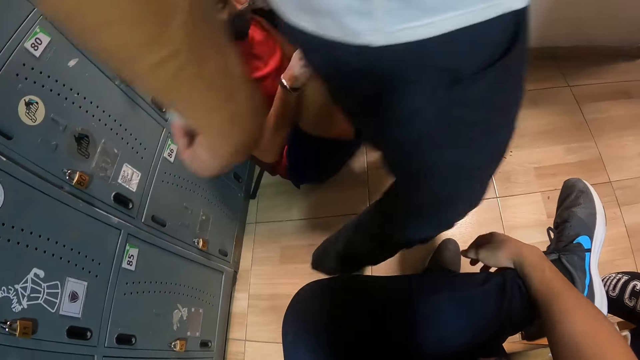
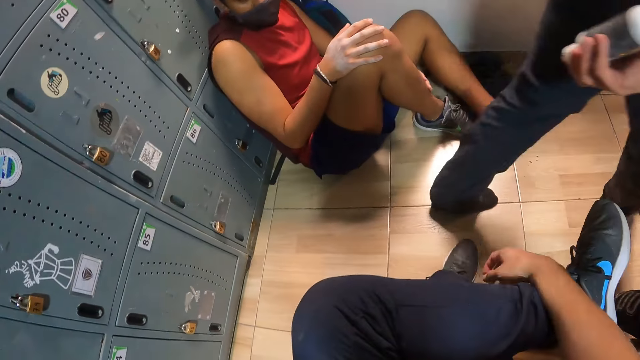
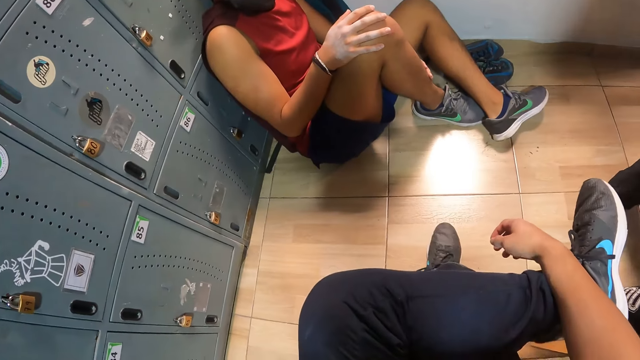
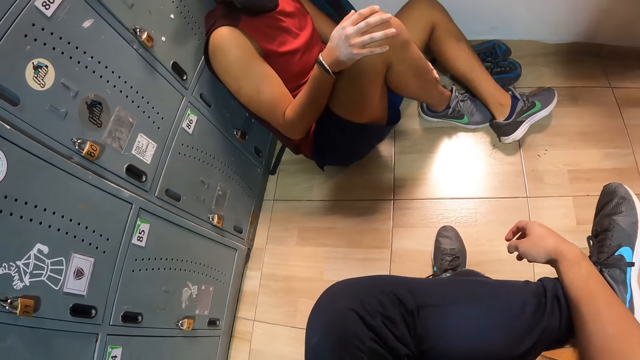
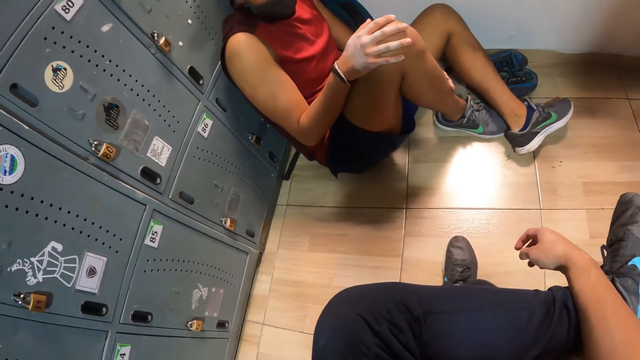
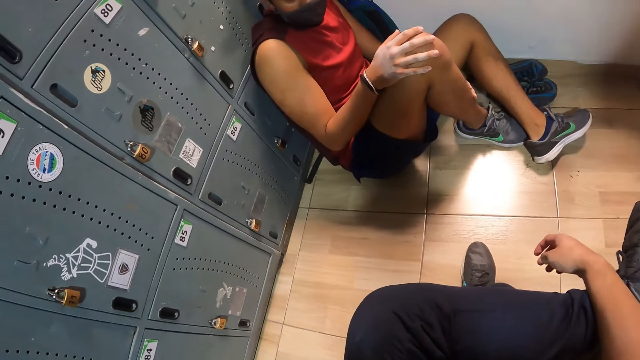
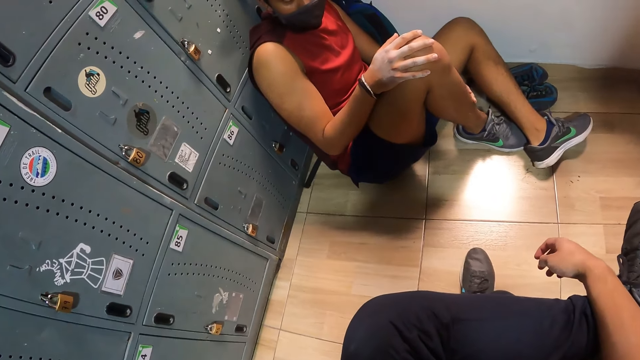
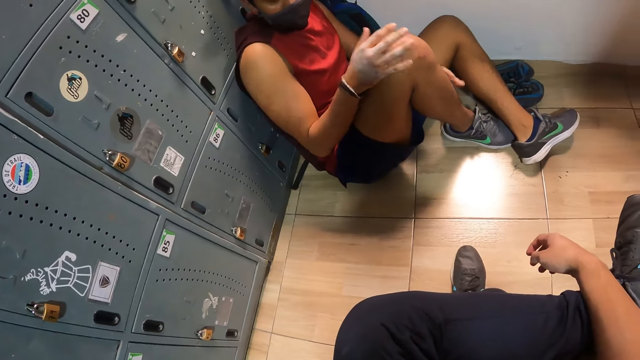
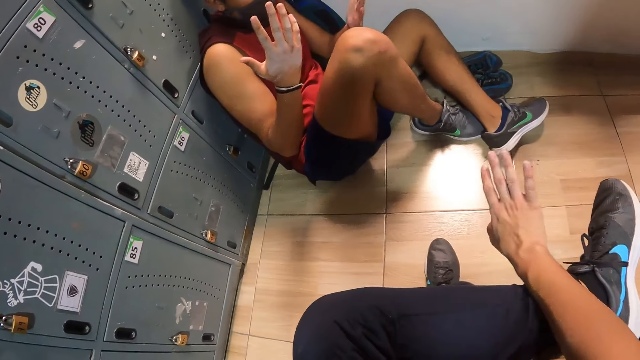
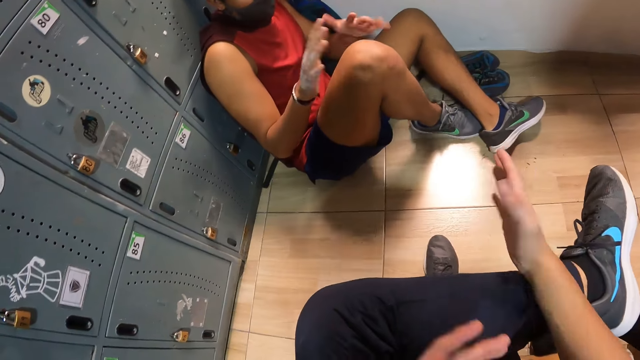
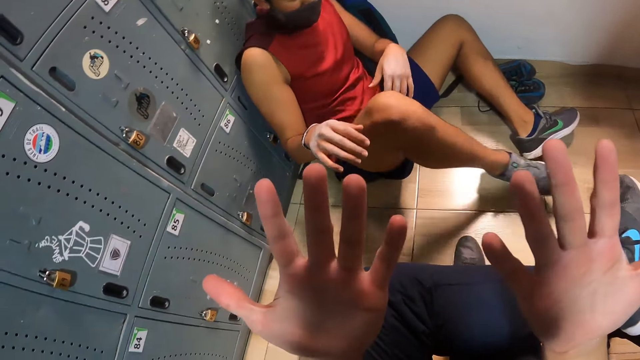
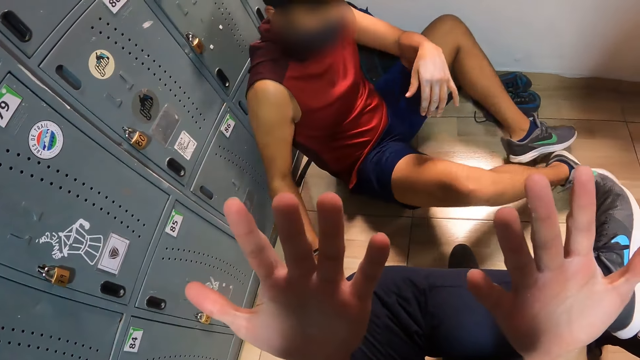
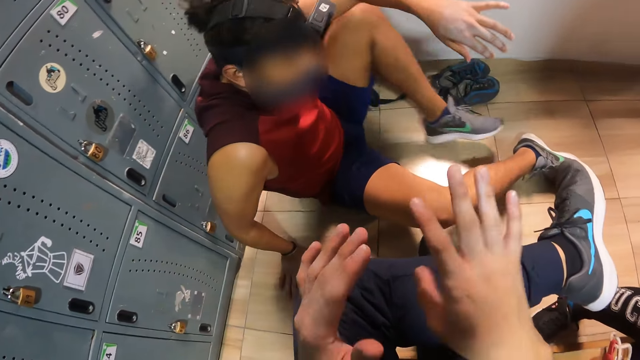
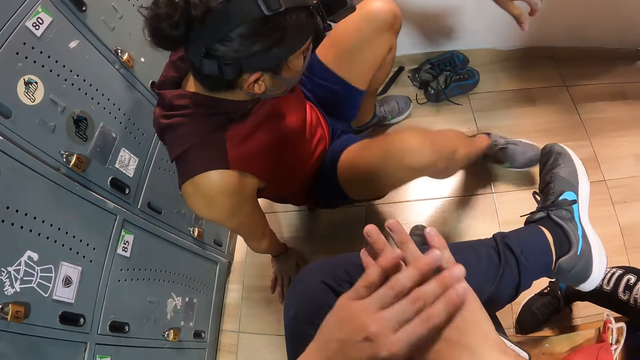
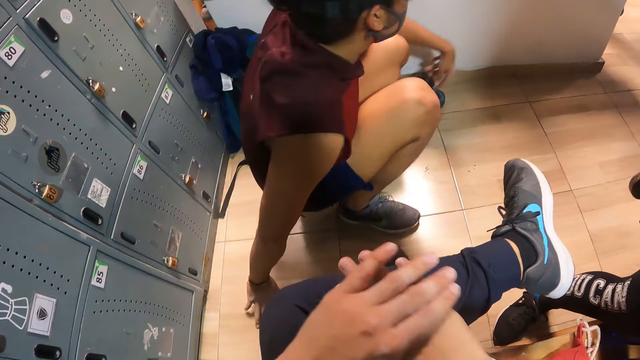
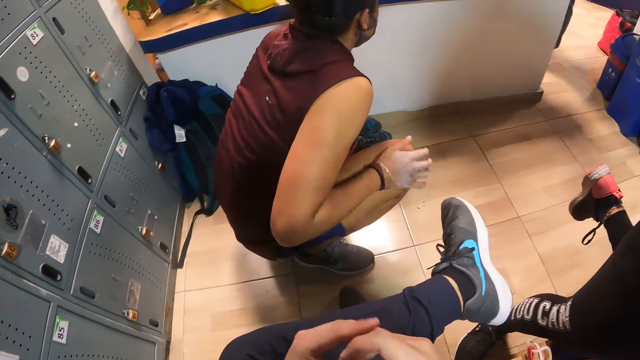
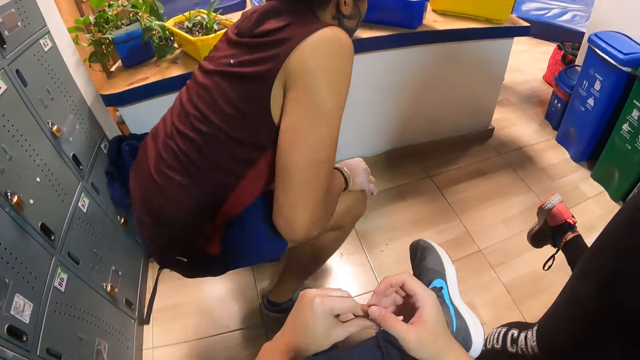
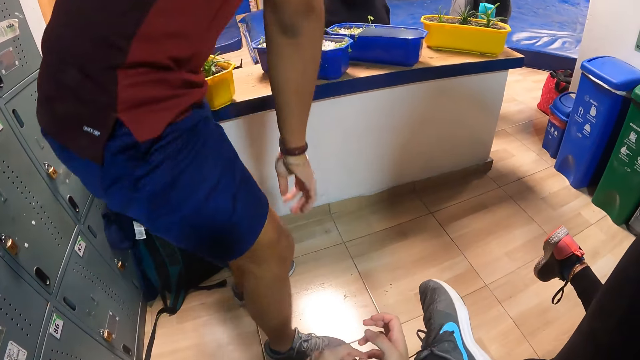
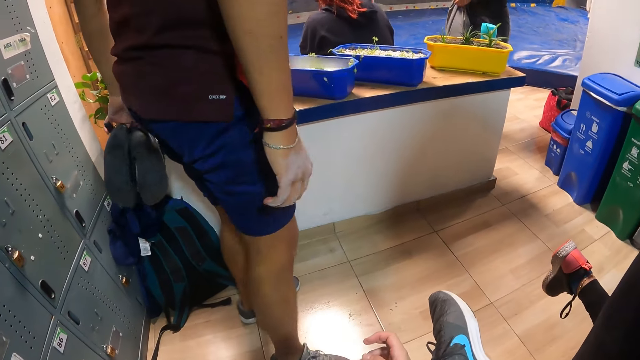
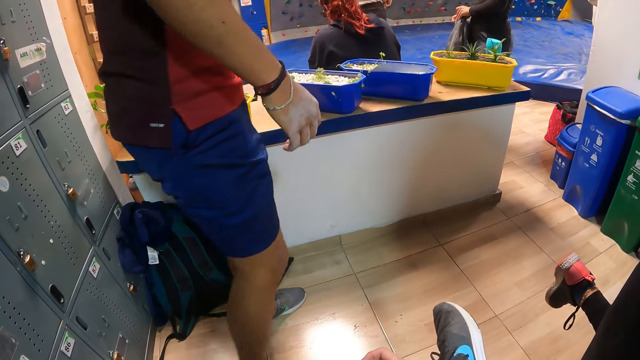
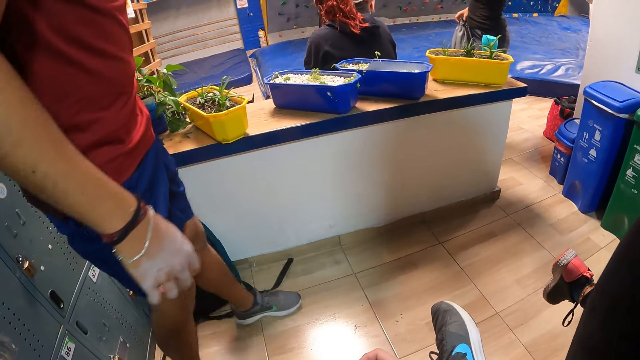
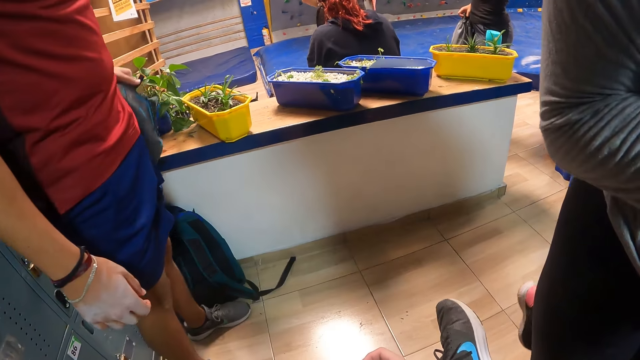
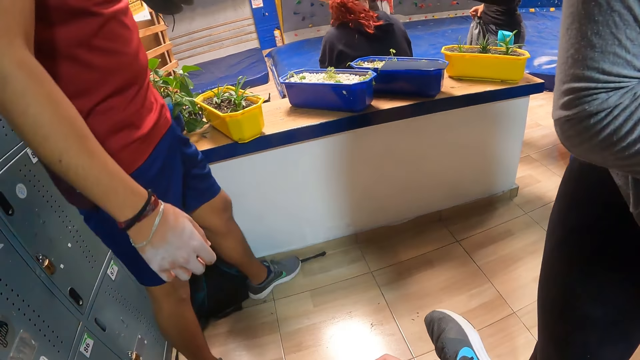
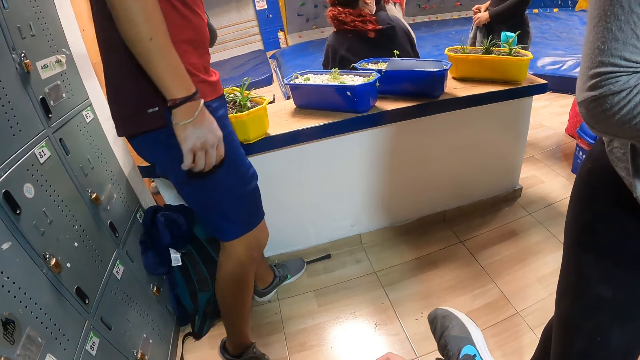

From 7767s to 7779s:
The camera wearer opens both hands wide. They look at the hands. The man stands up from the floor. He picks up the pair of shoes on the floor with his left hand. Another man holds a bag with his right hand.

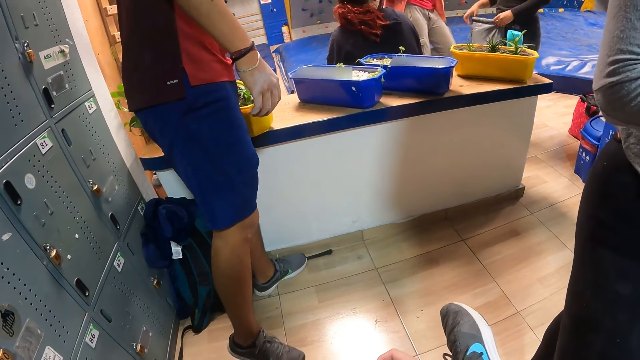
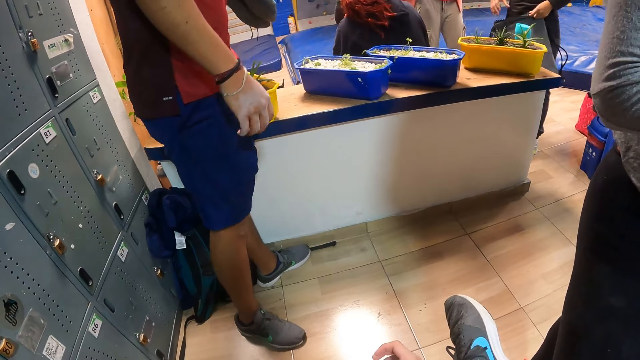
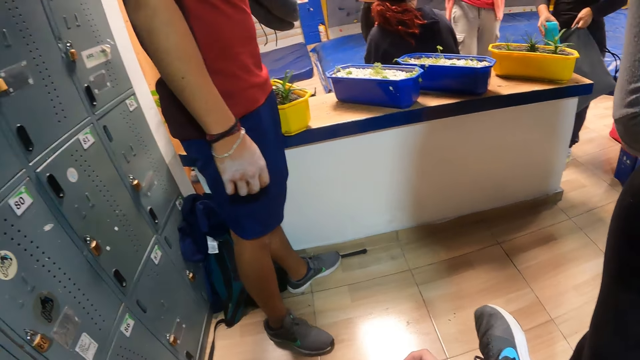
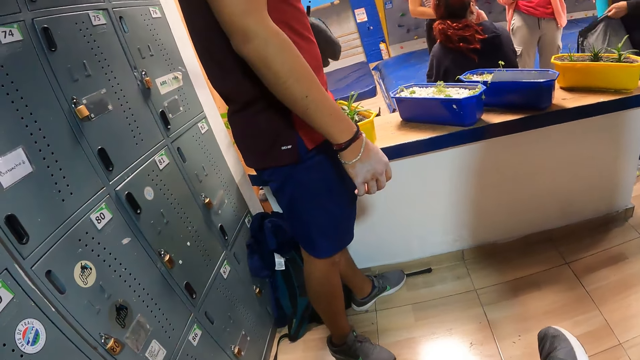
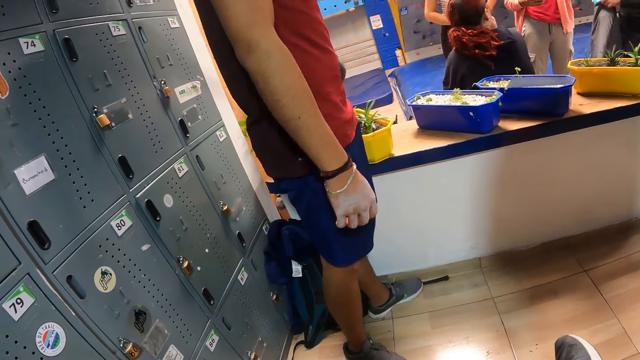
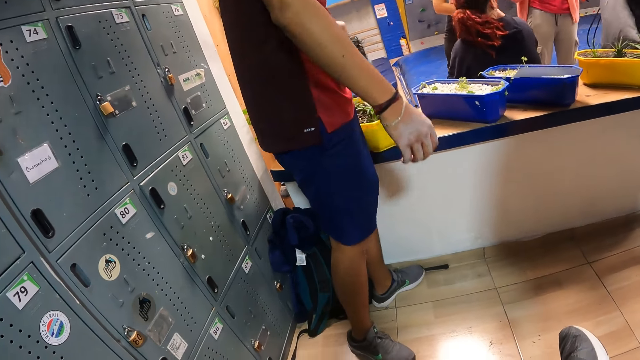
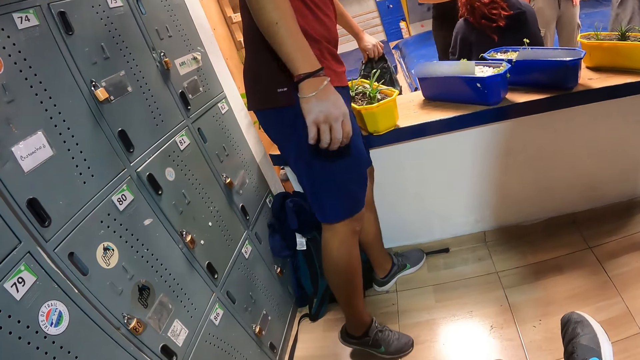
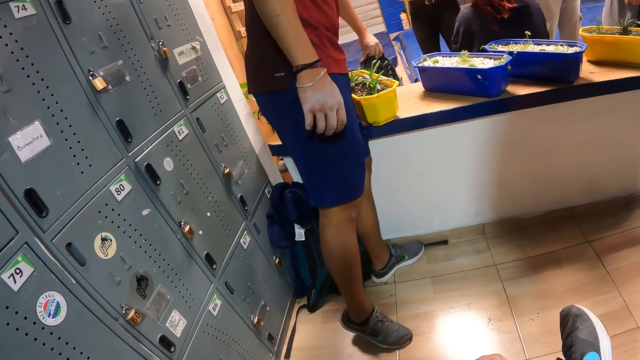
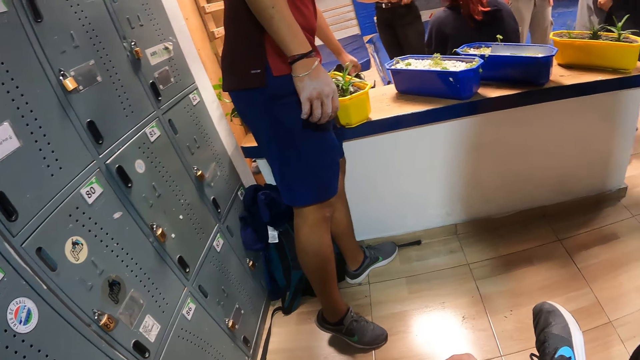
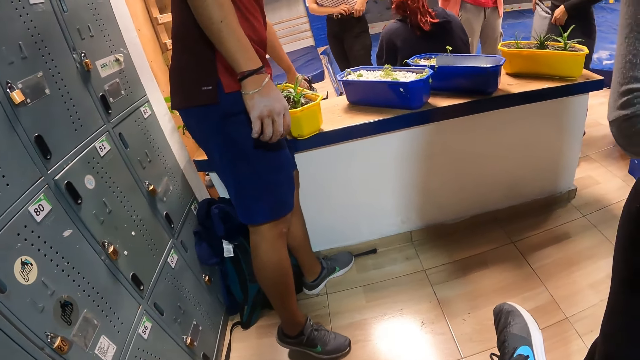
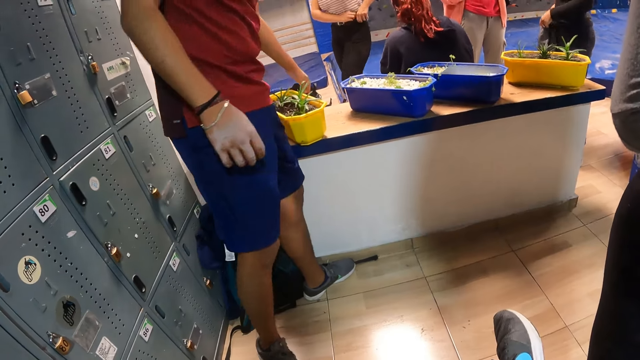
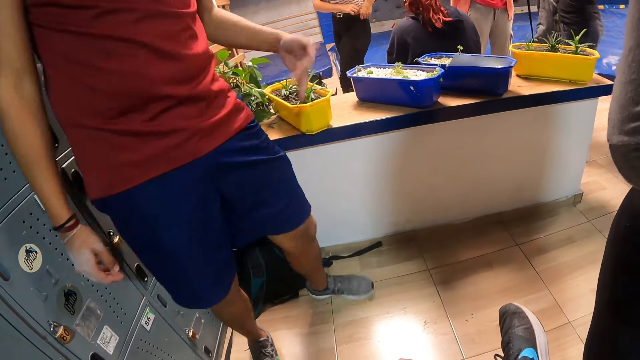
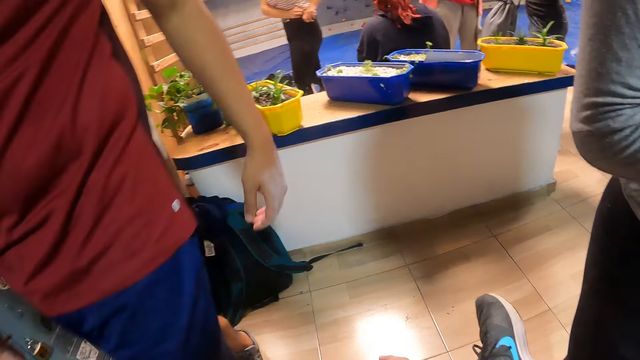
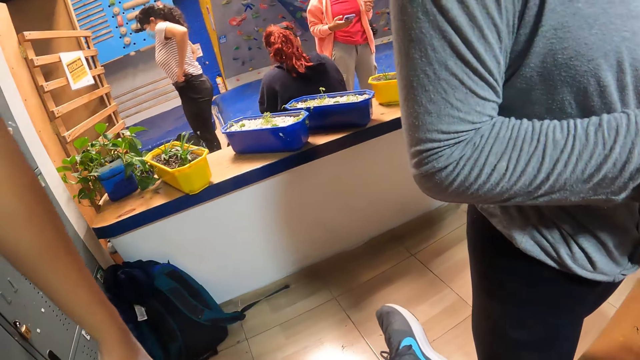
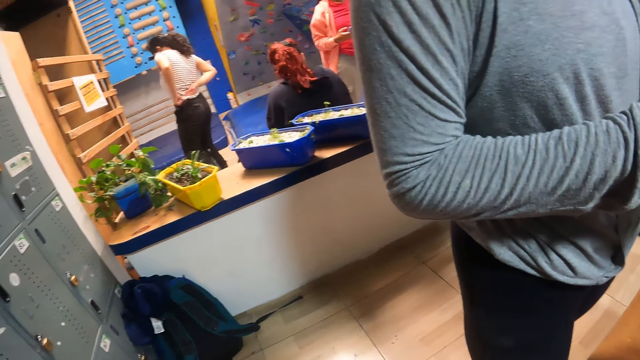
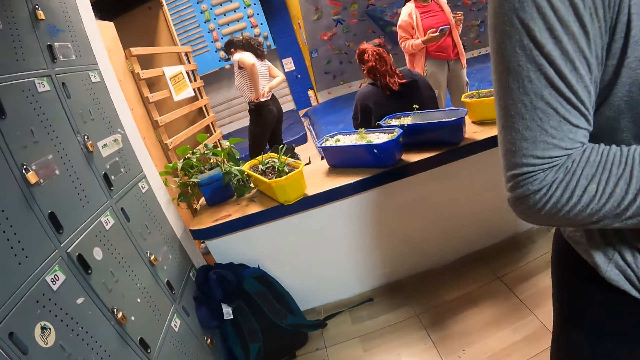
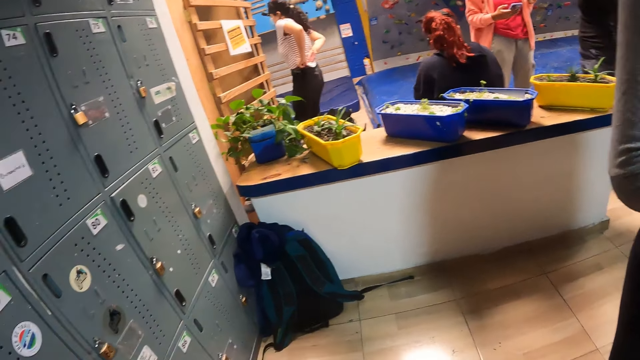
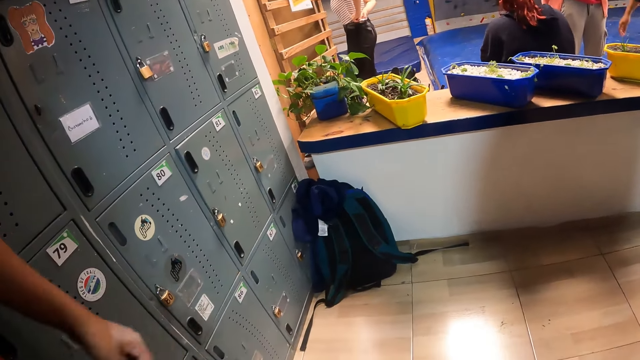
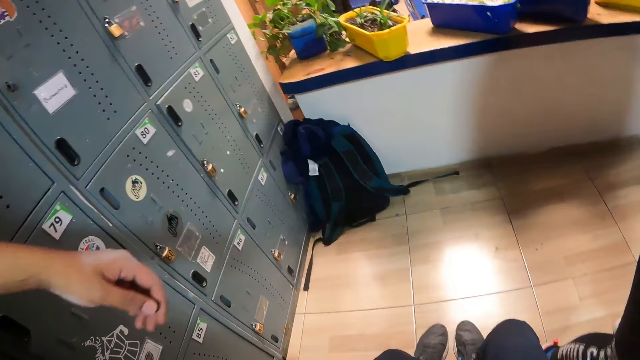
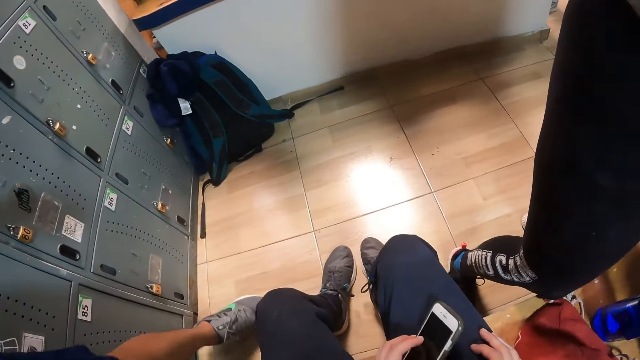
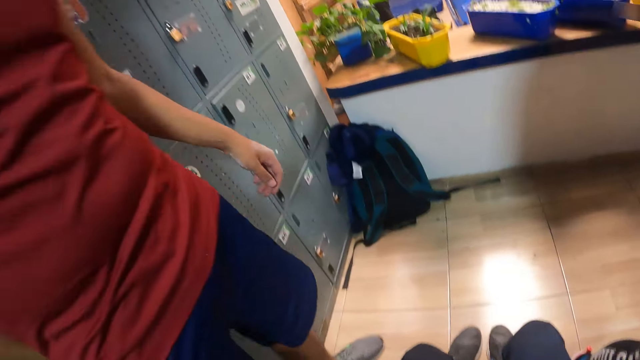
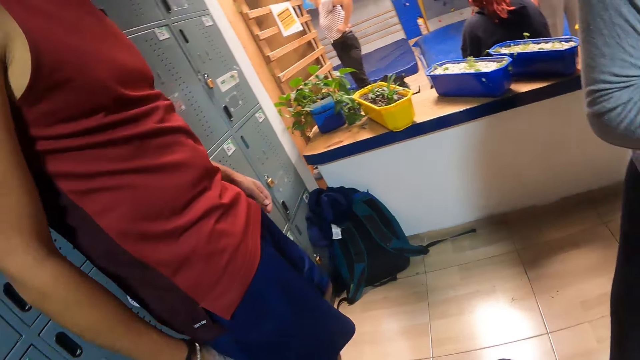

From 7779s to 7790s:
The man opens the bag with both hands. He picks up a bottle from a stand. The camera wearer looks around. The man puts the bottle inside the bag with his right hand. Another man drops the pair of shoes on a chair with both hands. A girl tucks in her cloth inside her trouser with both hands.
